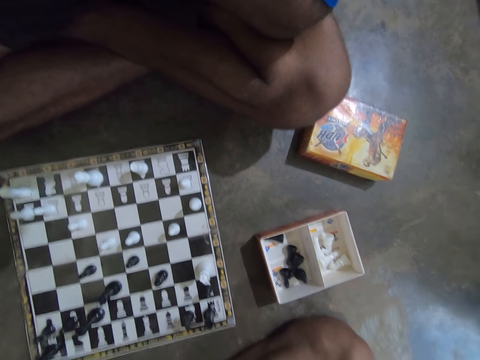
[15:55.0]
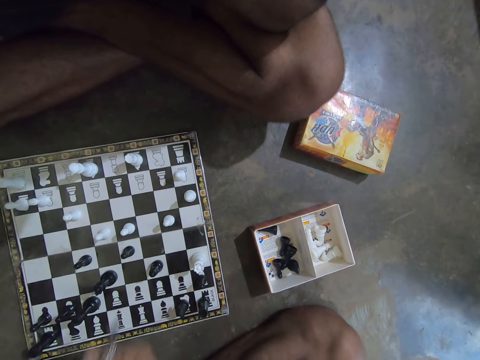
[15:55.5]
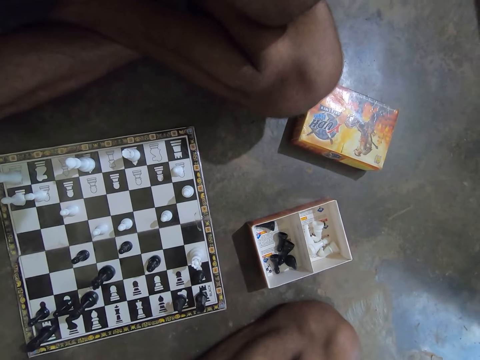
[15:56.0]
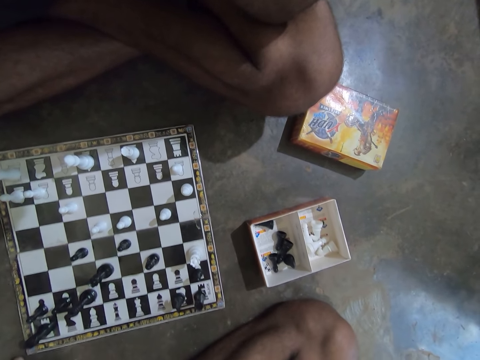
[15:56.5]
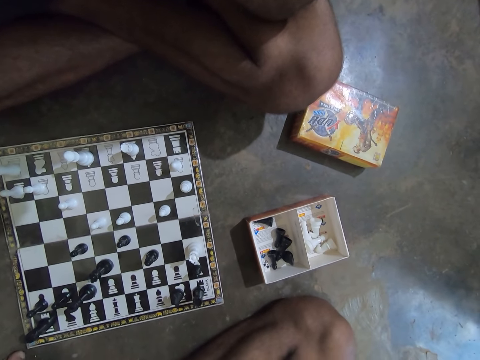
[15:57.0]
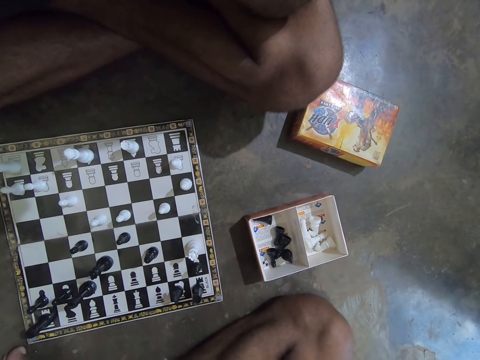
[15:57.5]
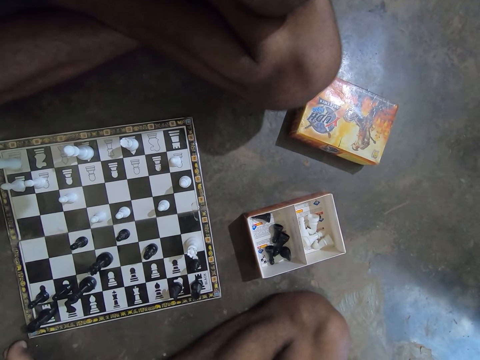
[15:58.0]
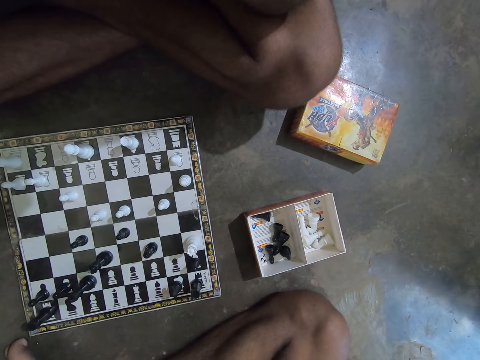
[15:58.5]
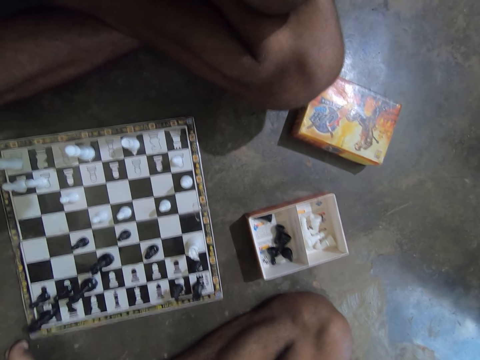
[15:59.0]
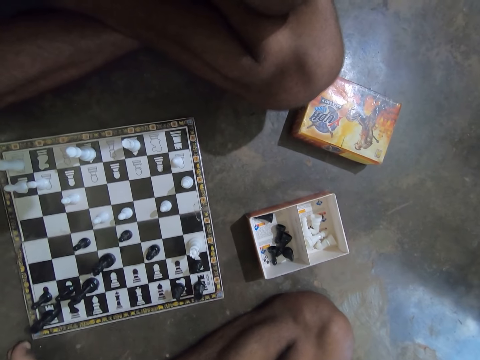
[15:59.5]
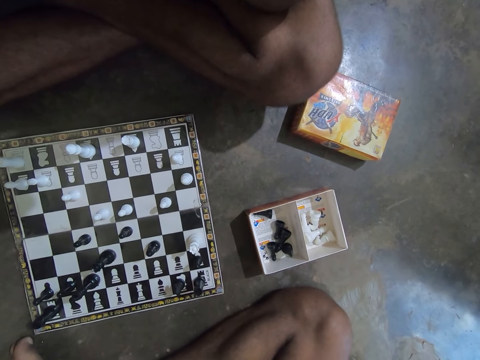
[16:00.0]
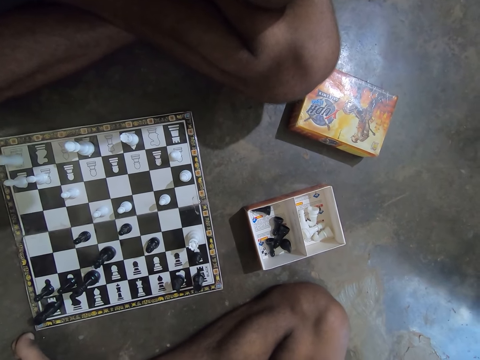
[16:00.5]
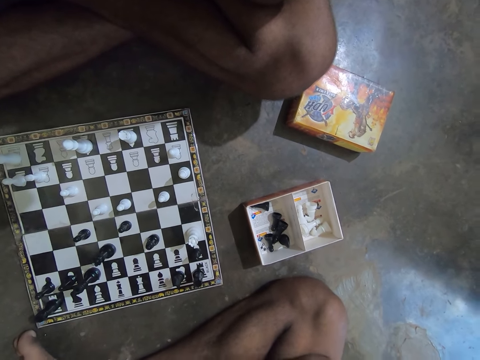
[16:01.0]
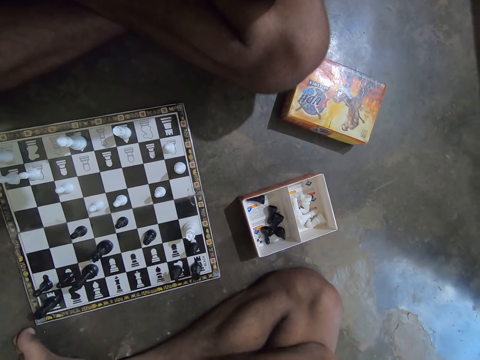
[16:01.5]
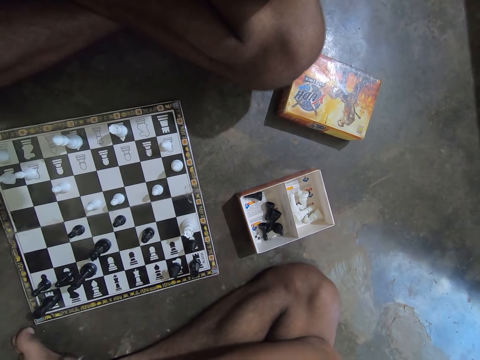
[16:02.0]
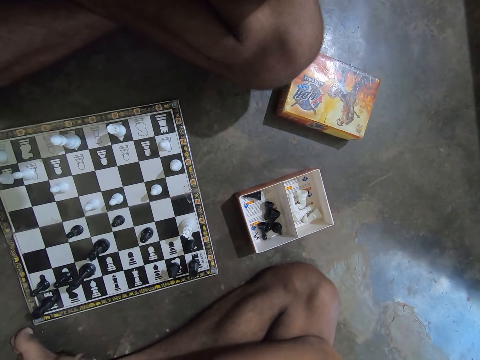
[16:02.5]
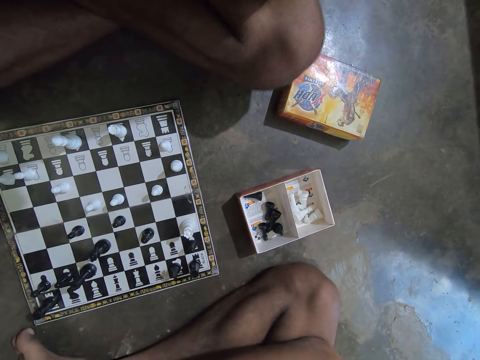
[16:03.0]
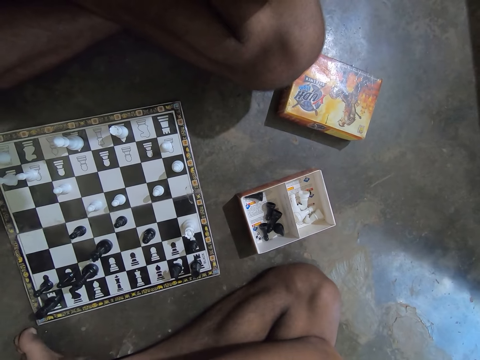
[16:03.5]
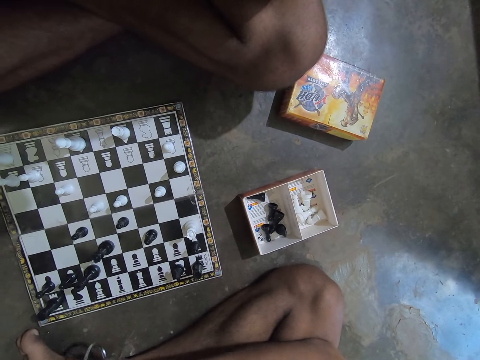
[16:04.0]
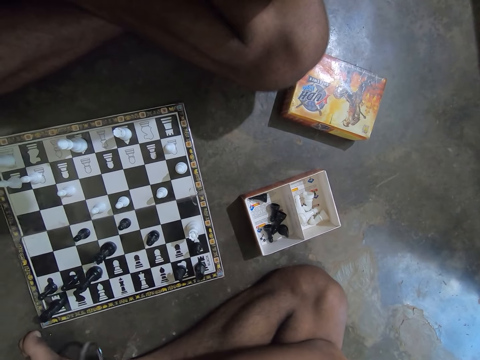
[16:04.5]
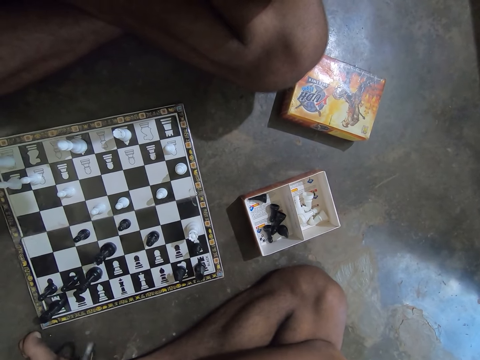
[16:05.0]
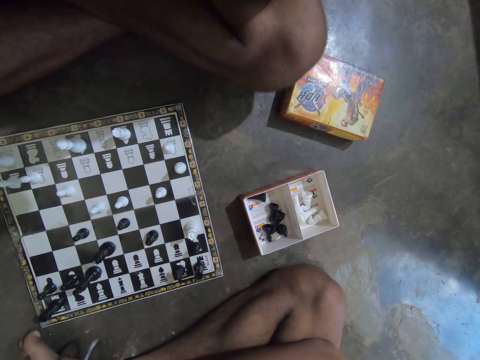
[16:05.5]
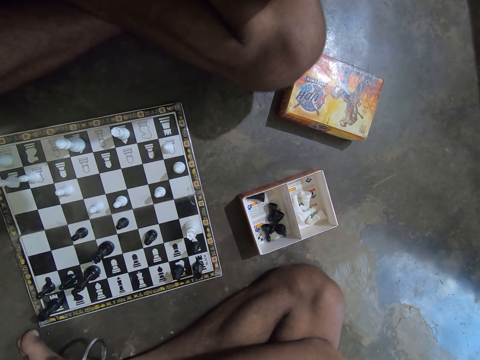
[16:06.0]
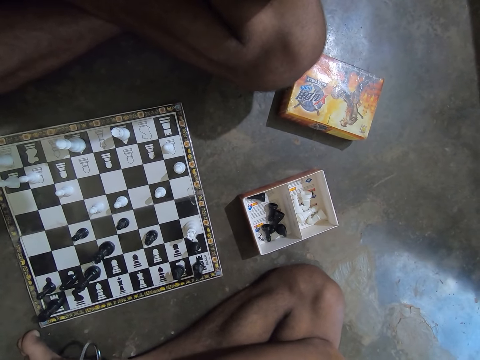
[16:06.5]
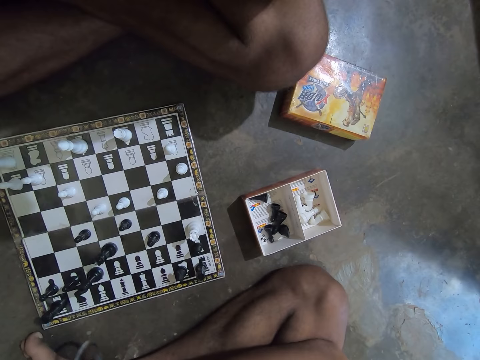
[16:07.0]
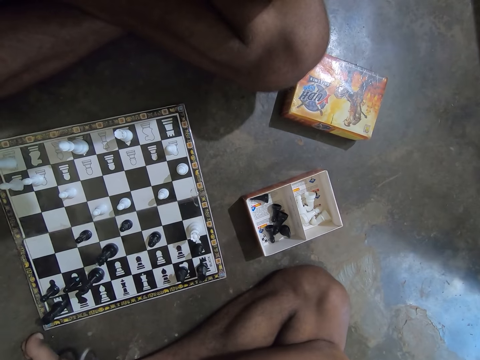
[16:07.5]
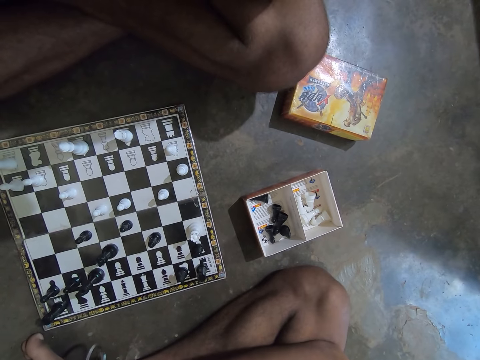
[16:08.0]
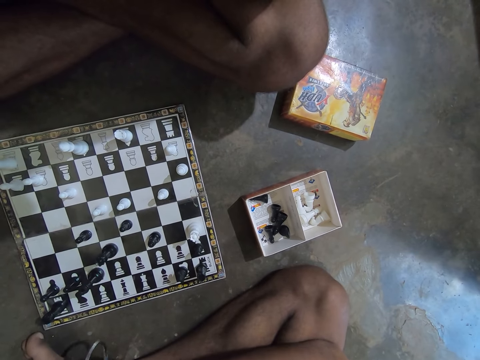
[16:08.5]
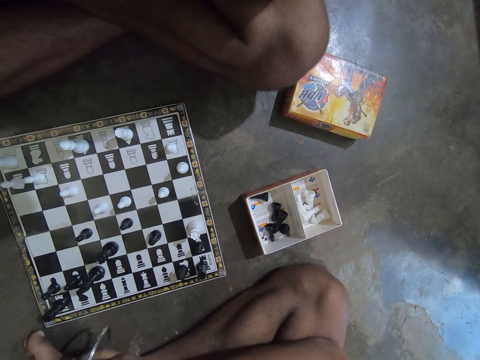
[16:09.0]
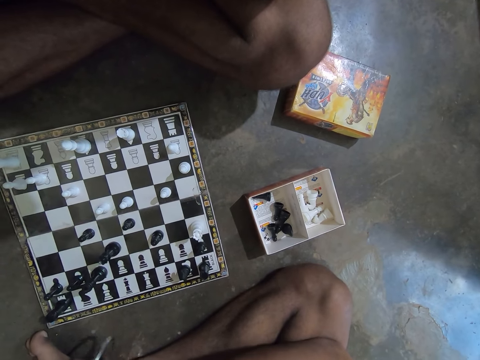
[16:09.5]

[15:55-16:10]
The camera wearer moves his right hand towards the chess board. He hits the ring on his right leg with his right hand. He swings the metal ring.

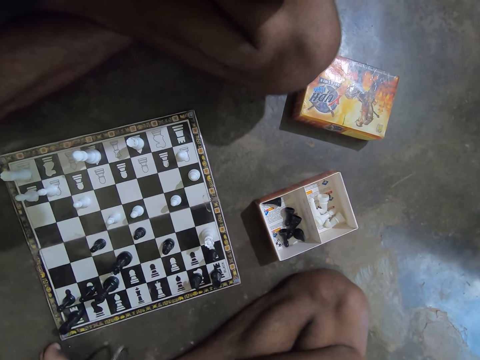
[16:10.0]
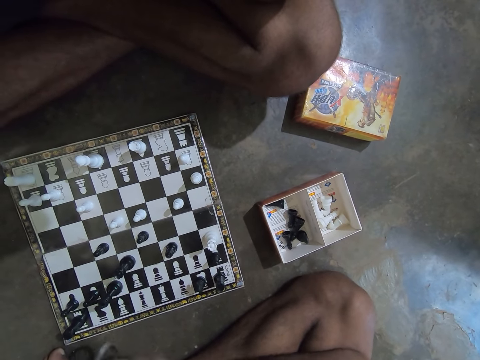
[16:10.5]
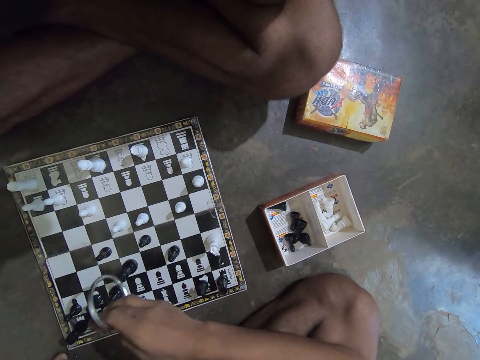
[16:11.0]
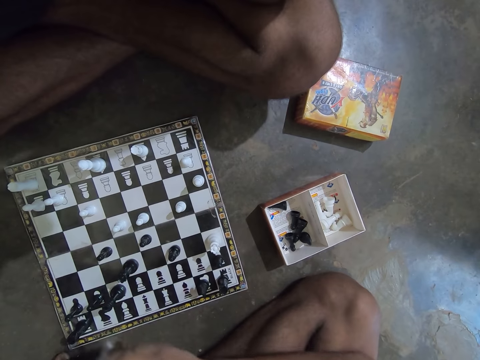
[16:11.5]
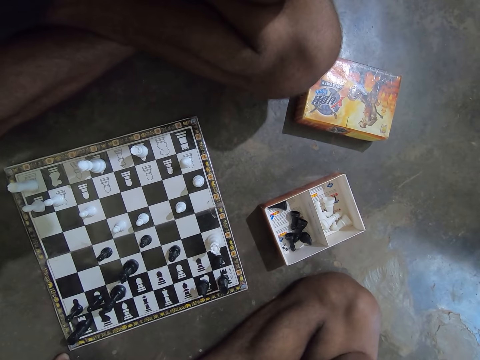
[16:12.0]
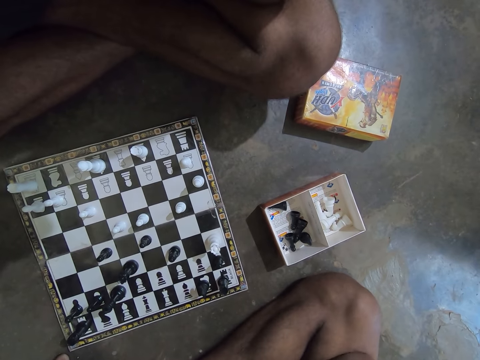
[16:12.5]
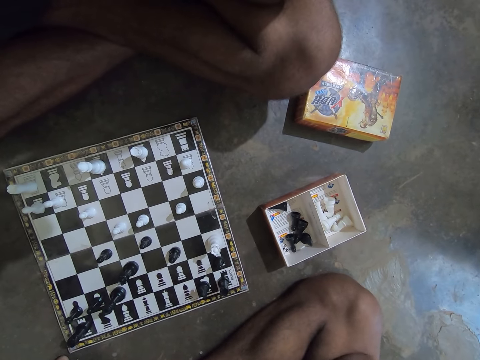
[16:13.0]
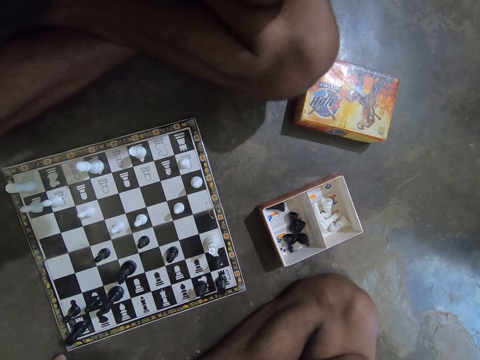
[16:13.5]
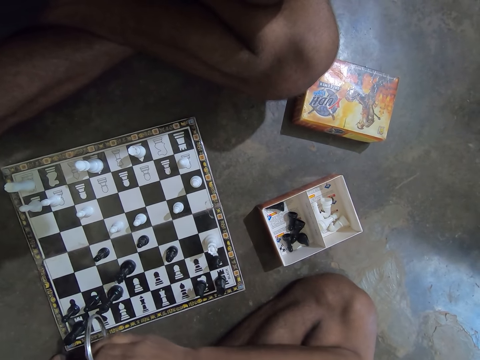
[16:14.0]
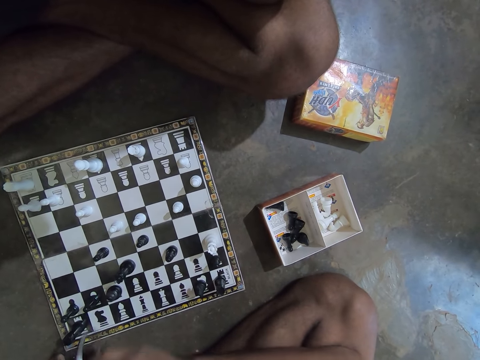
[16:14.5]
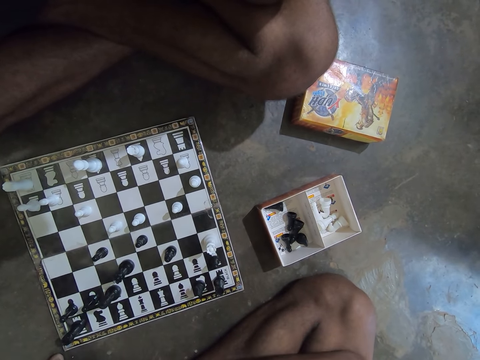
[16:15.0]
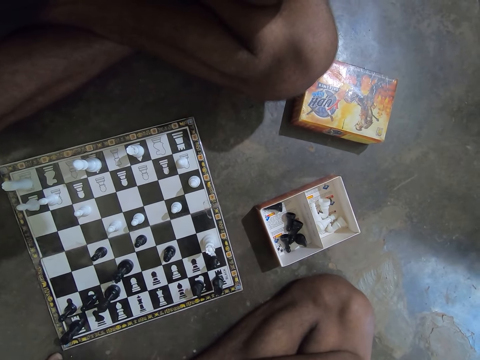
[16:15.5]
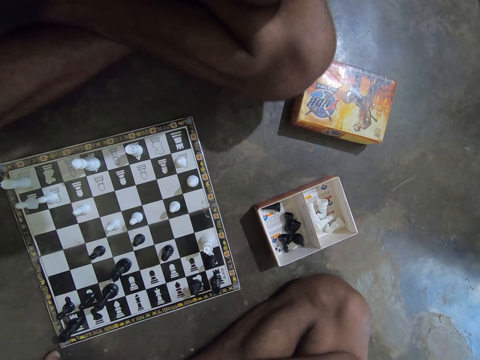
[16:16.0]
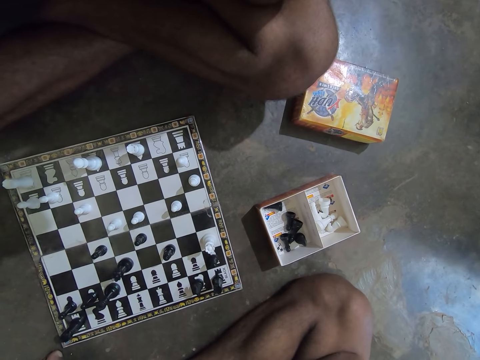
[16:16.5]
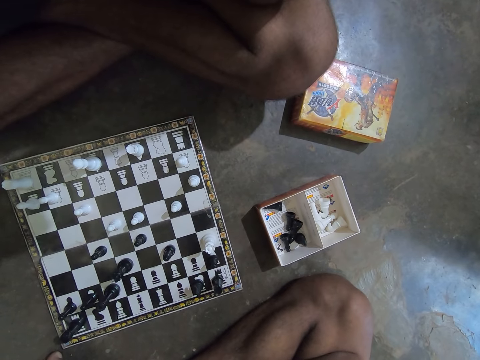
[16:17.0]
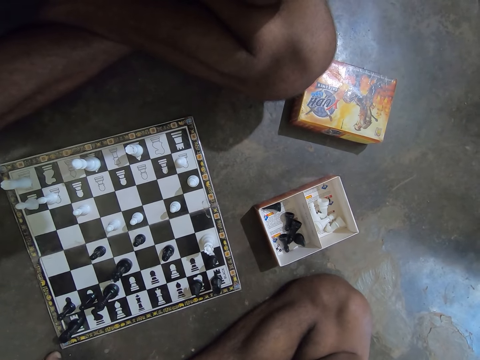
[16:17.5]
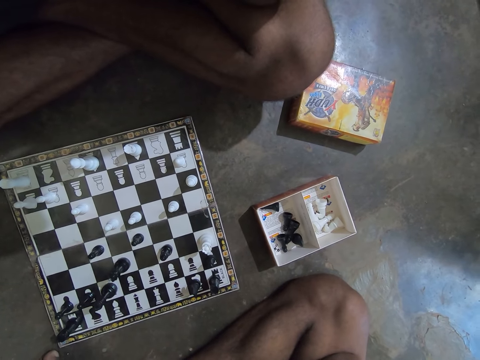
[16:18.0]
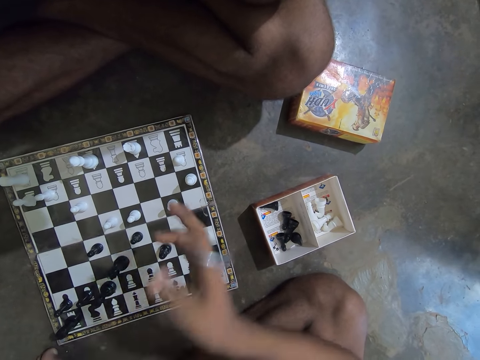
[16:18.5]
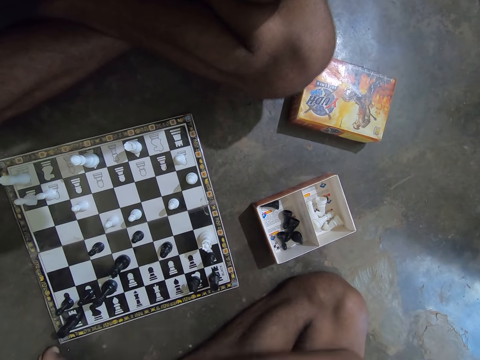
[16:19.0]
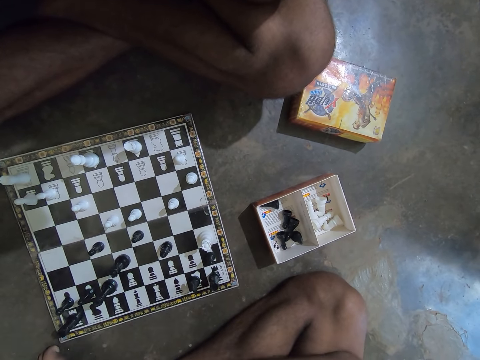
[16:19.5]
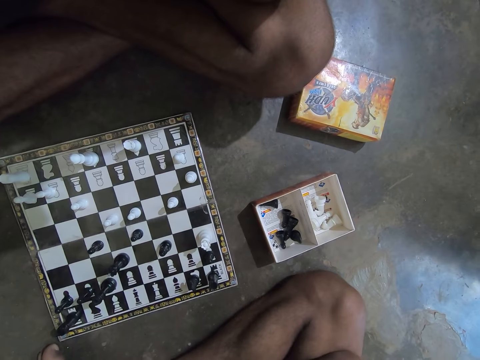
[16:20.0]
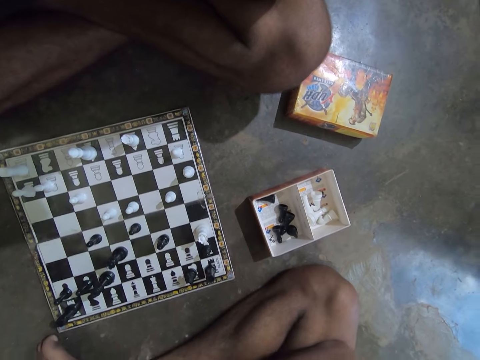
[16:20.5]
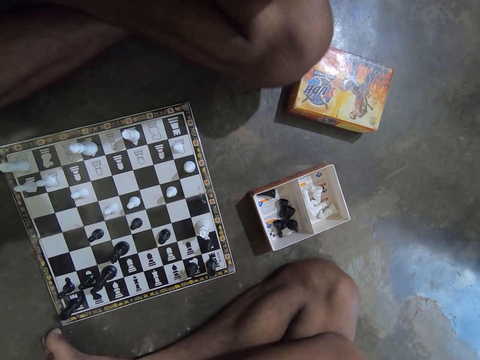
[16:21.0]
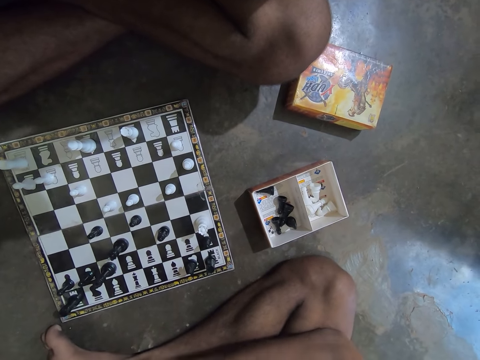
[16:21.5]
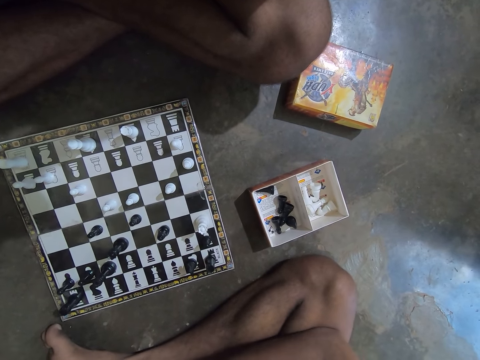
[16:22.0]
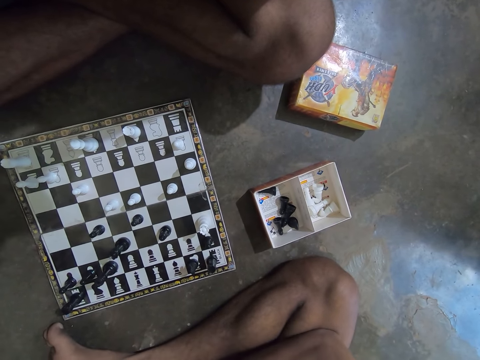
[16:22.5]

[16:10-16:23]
The camera wearer touches the black queen chess piece on the chess board with his right hand. He hits the black queen chess piece on the chess board with the metal ring in his right hand. He stops hitting the chess piece. He moves his right hand slightly over the chess board.
